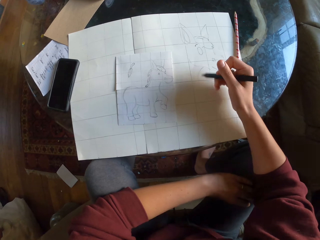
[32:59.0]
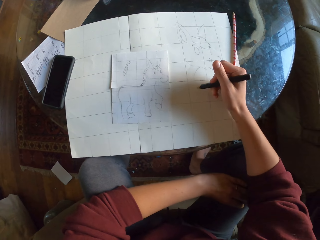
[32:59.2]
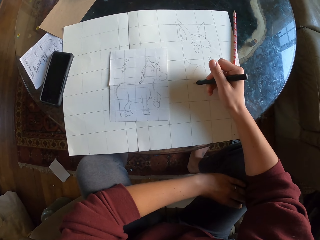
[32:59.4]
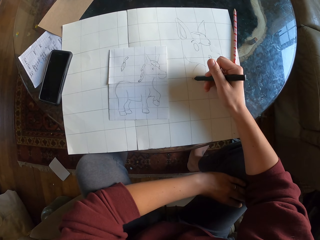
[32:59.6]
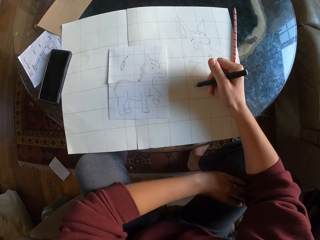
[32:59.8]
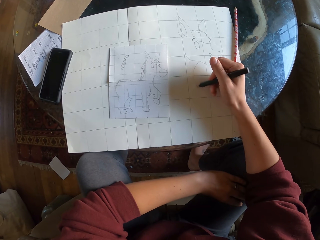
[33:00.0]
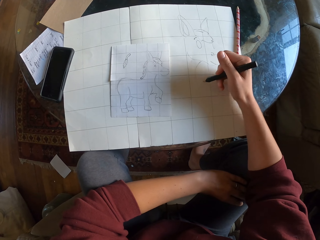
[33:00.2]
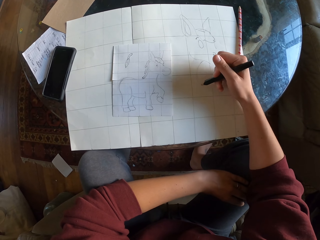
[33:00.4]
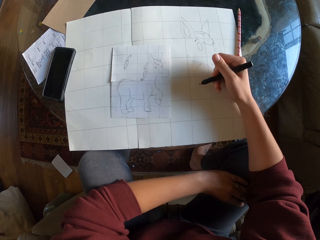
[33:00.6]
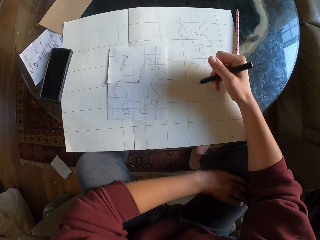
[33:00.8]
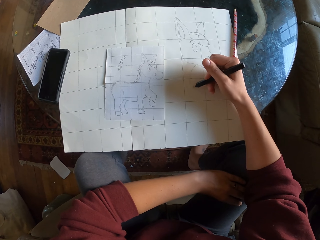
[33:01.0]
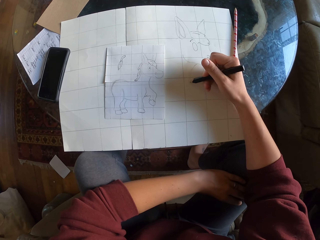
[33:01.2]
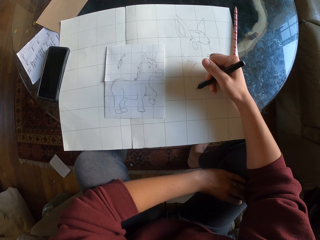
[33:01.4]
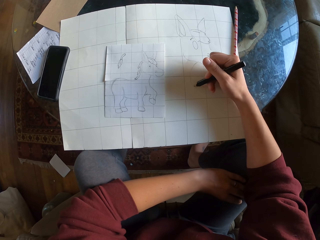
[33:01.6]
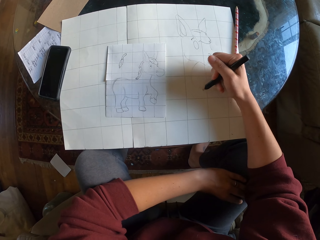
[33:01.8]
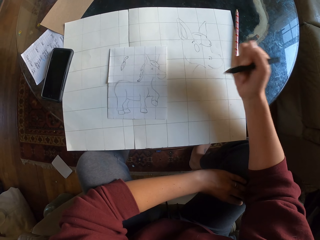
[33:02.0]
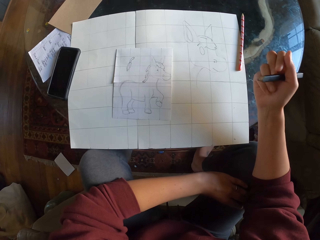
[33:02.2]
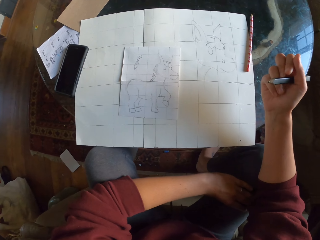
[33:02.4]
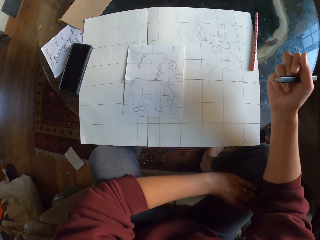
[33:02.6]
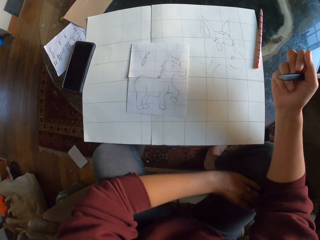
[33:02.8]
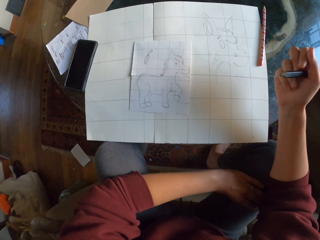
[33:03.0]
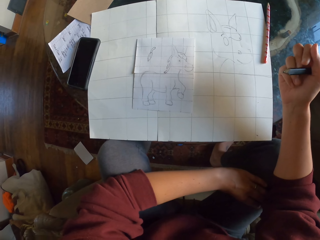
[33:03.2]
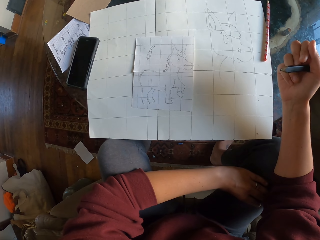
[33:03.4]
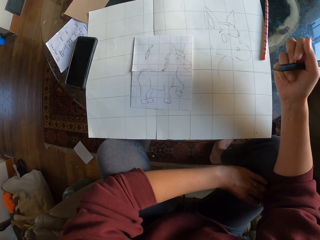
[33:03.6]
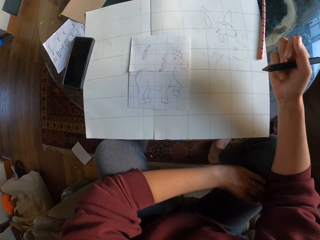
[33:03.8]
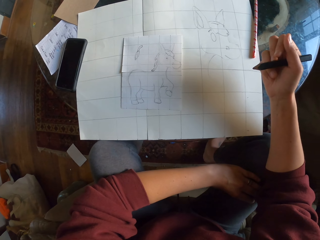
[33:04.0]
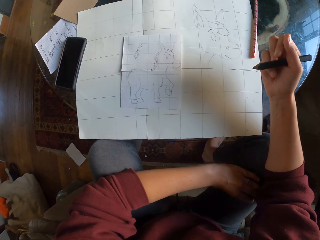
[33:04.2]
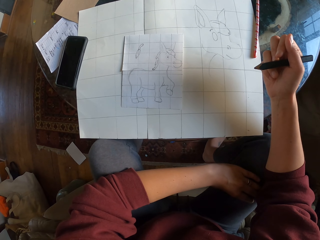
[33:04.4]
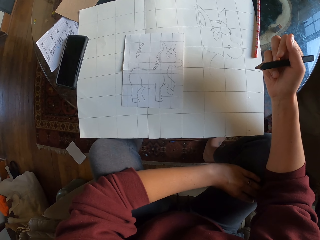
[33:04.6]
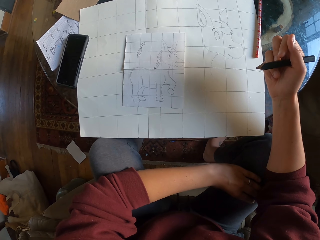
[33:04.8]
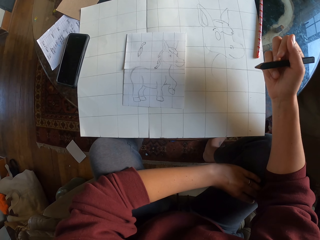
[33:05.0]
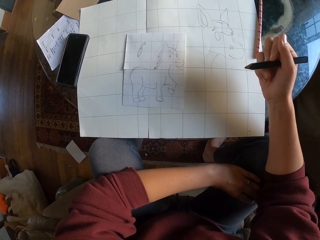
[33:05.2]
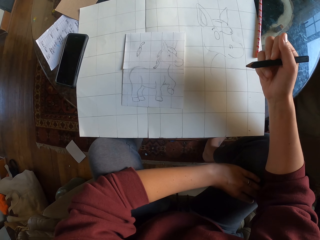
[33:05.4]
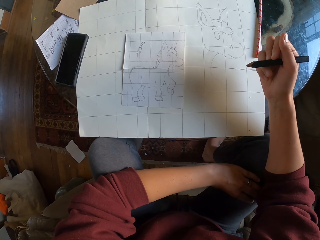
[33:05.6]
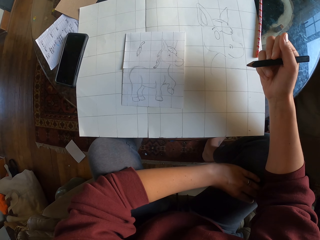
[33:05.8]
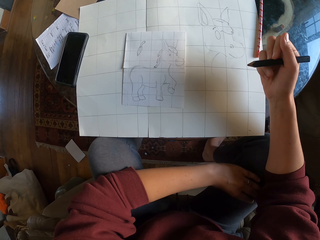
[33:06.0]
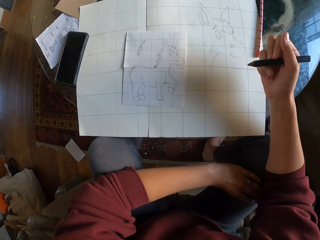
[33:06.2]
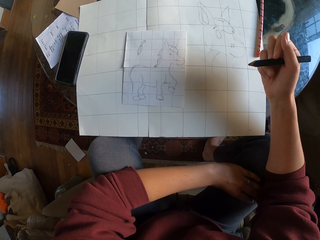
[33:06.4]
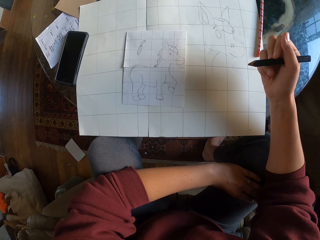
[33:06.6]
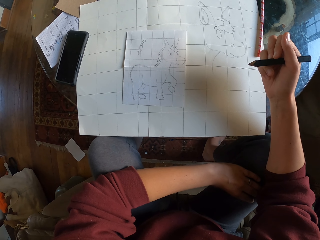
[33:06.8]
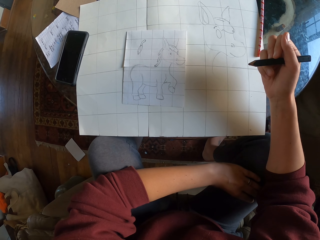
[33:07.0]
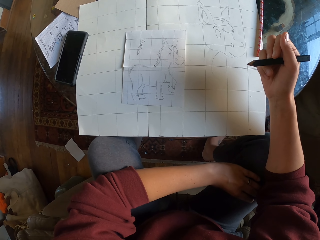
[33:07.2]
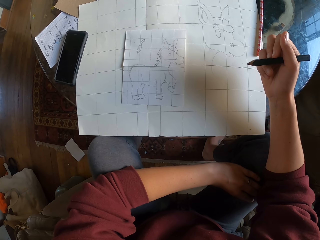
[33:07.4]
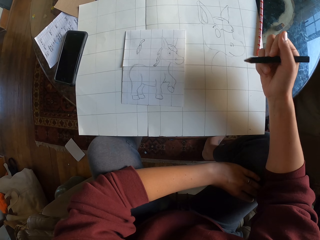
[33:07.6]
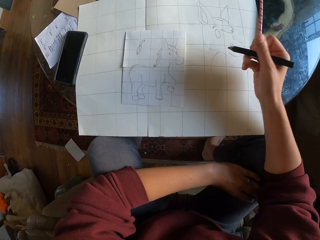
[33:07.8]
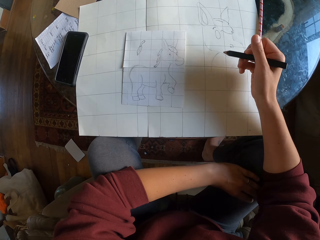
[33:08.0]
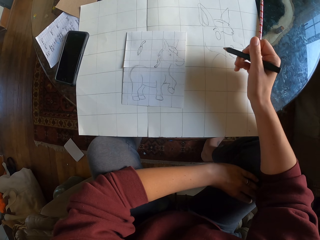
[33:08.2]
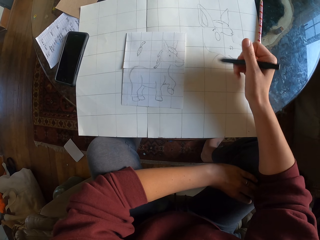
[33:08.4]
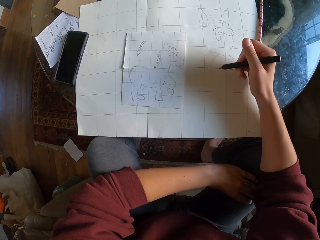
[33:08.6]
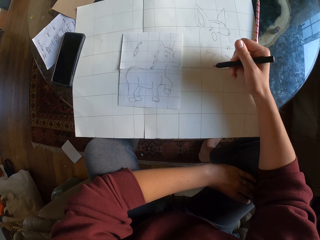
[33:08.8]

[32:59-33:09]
The camera wearer stares at the drawing.

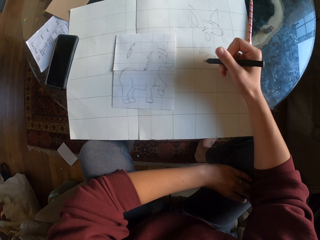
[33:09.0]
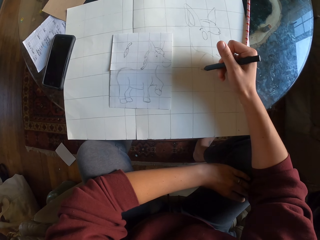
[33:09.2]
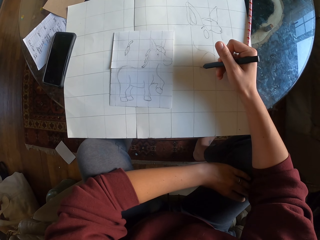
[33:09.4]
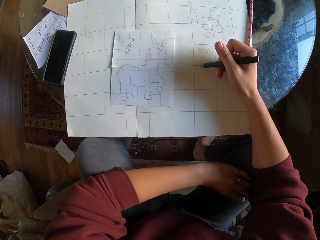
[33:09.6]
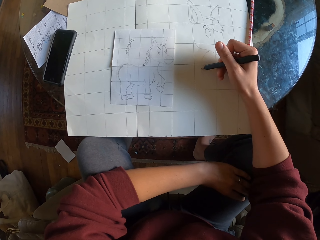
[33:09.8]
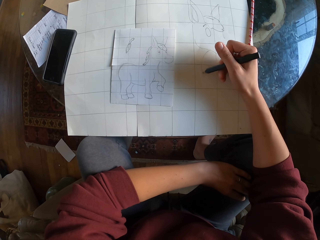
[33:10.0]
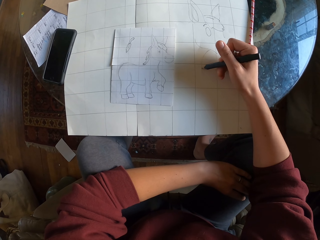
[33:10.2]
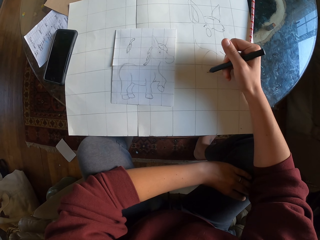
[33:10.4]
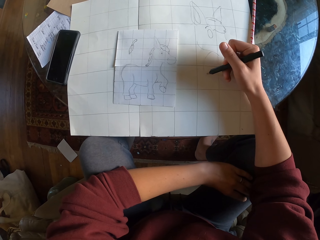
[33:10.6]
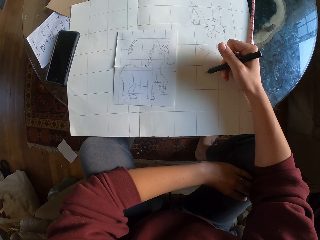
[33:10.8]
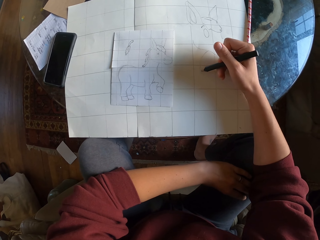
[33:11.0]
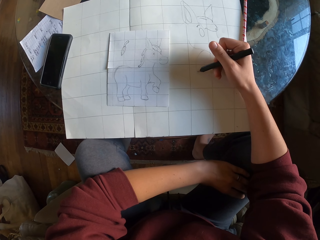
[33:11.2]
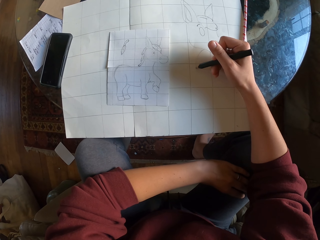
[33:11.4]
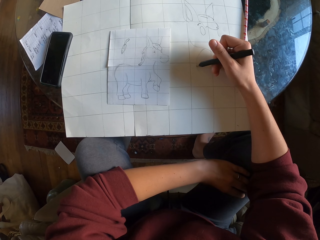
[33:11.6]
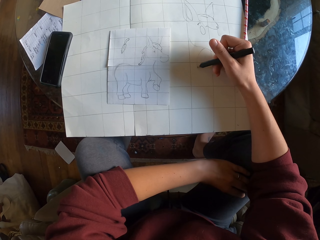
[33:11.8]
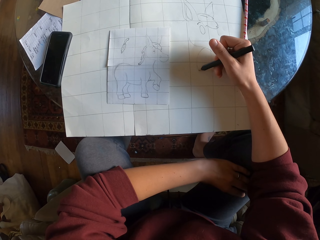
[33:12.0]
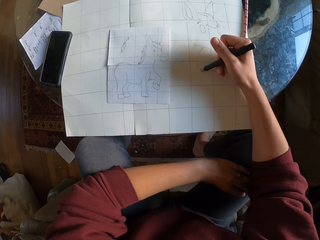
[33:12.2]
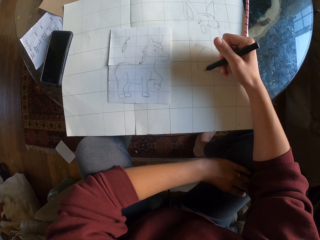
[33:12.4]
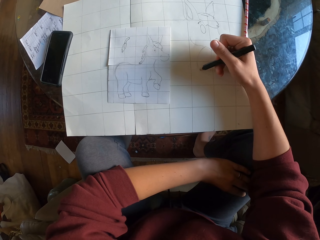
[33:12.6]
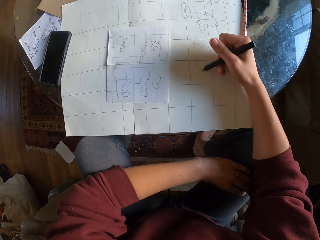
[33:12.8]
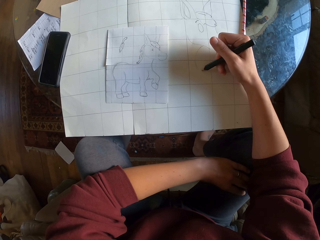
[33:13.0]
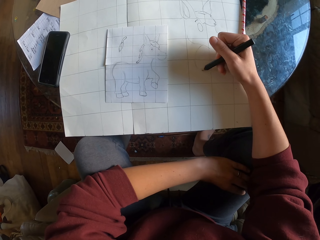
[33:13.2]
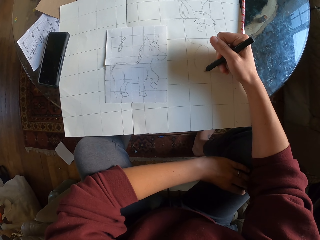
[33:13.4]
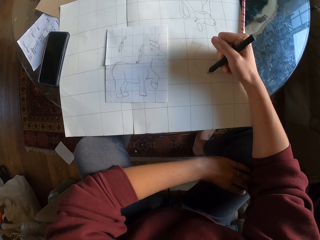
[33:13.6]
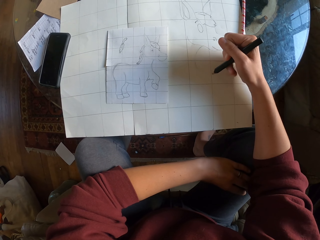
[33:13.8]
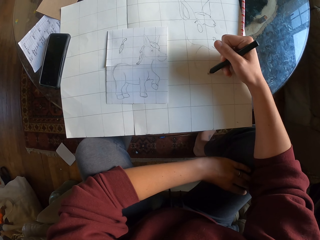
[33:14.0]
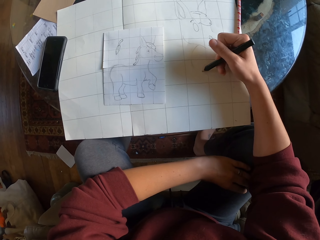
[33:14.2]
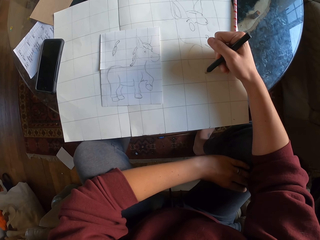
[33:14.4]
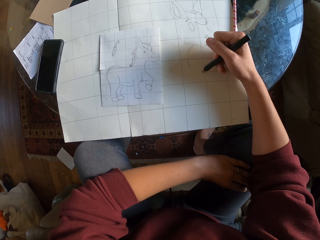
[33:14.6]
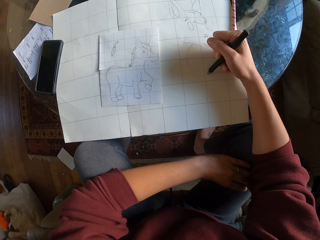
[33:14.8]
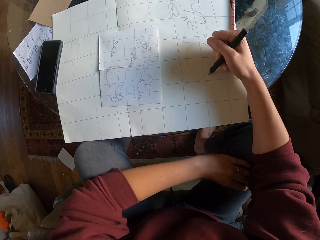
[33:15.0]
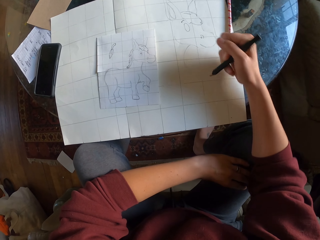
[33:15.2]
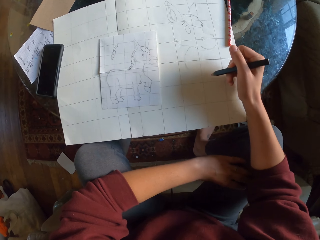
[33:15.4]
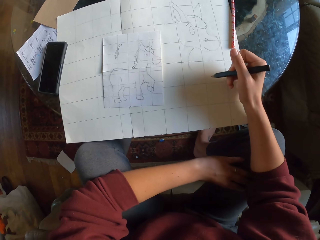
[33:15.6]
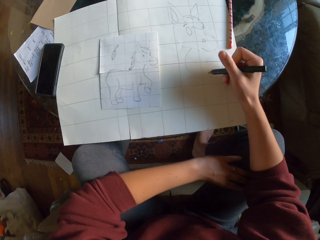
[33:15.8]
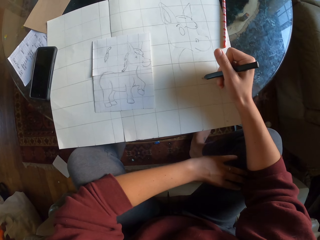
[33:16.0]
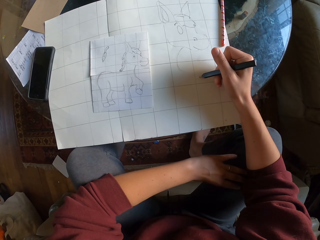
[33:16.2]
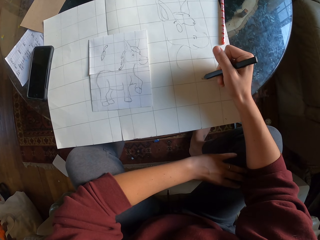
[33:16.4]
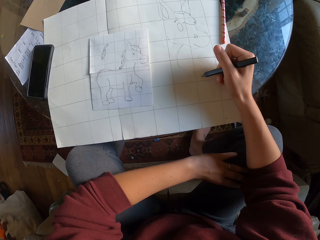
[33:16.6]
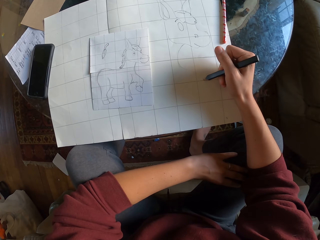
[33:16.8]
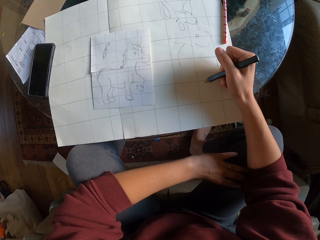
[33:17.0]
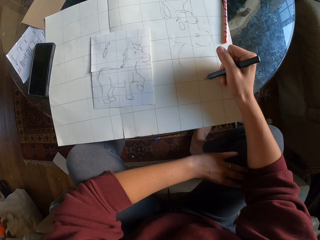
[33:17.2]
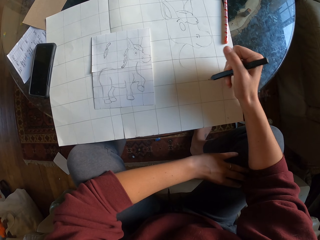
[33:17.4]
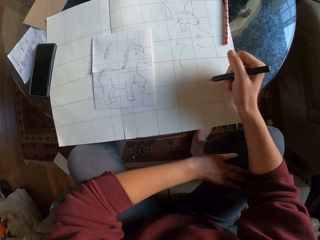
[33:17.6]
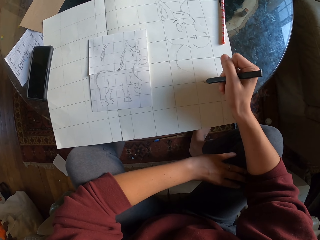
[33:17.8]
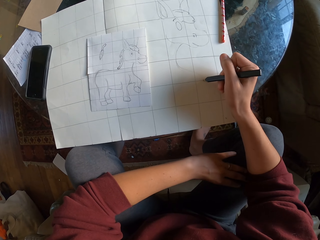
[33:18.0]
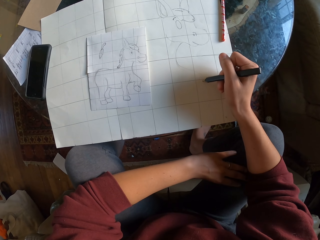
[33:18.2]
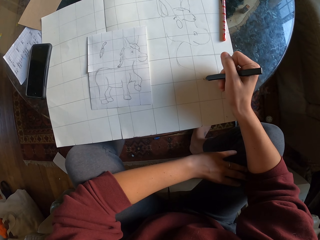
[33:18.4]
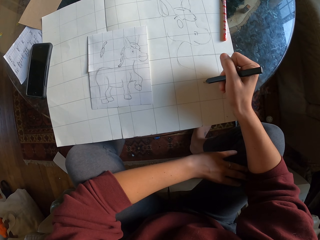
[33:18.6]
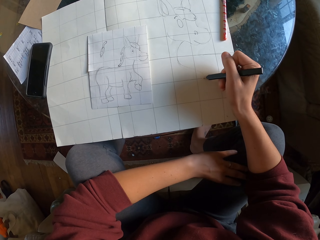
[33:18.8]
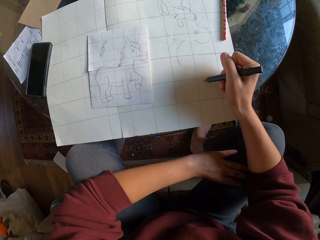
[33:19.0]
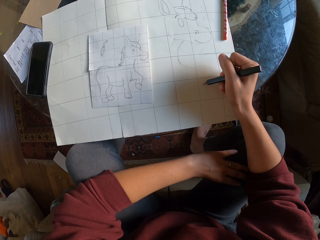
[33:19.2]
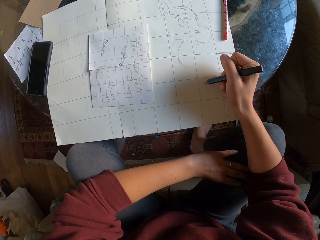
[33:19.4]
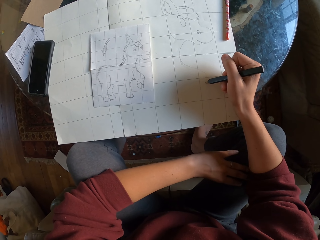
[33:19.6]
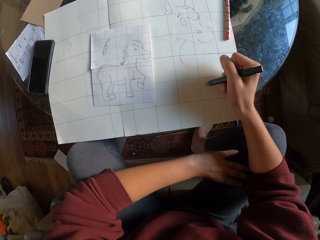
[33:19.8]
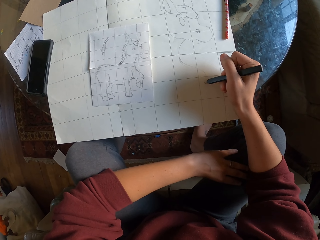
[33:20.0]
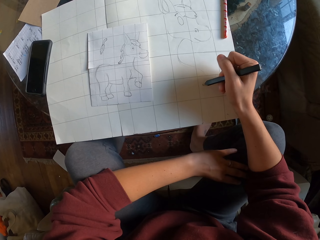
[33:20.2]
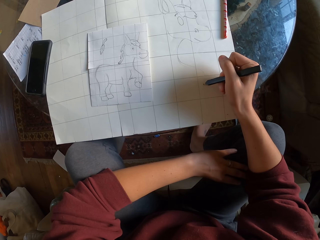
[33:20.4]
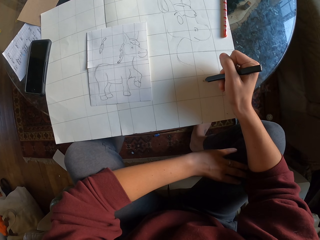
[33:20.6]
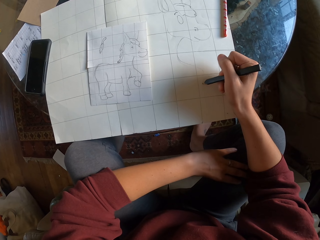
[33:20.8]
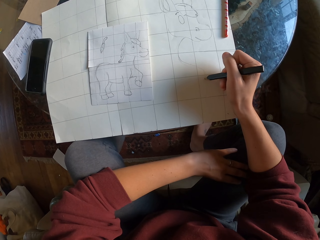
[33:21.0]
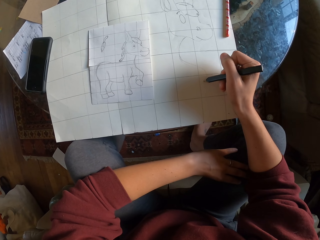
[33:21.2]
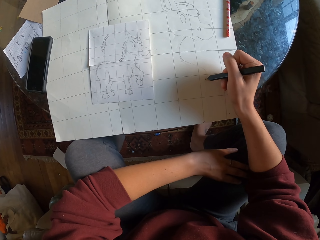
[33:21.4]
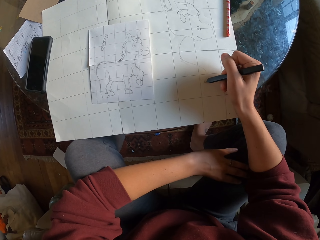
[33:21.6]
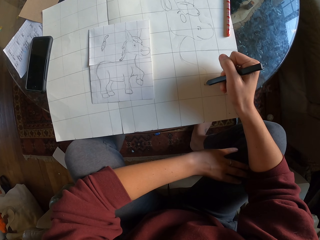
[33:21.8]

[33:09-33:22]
The camera wearer sketches on drawing paper.
